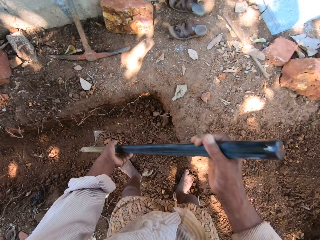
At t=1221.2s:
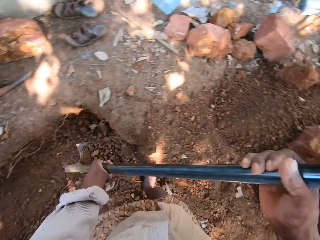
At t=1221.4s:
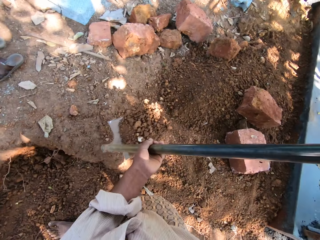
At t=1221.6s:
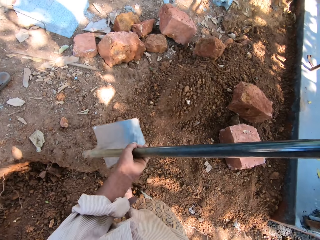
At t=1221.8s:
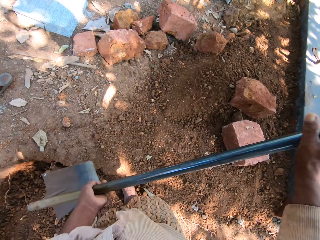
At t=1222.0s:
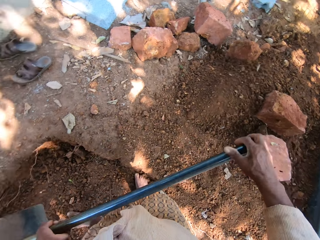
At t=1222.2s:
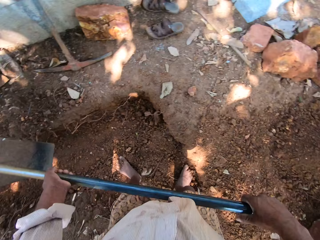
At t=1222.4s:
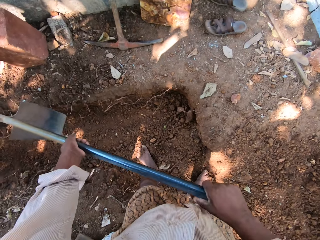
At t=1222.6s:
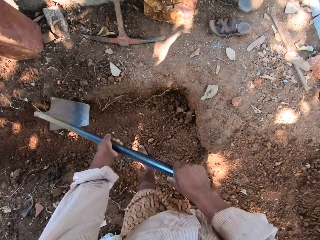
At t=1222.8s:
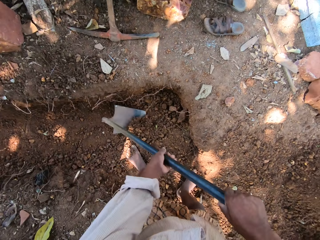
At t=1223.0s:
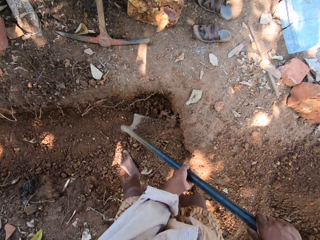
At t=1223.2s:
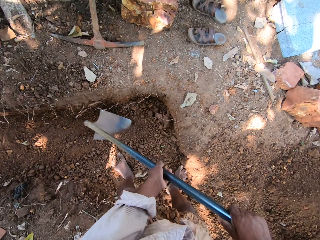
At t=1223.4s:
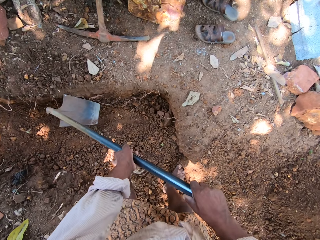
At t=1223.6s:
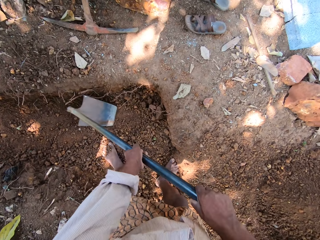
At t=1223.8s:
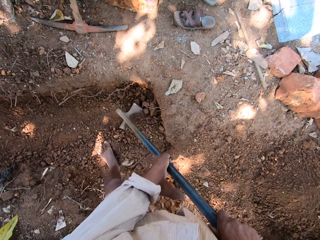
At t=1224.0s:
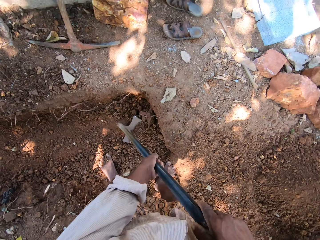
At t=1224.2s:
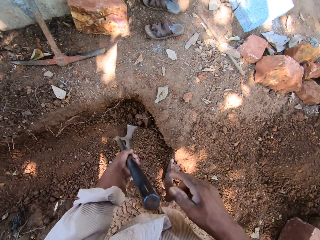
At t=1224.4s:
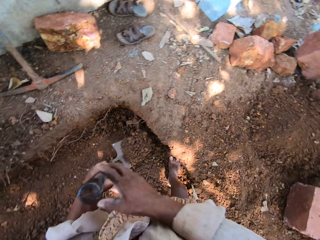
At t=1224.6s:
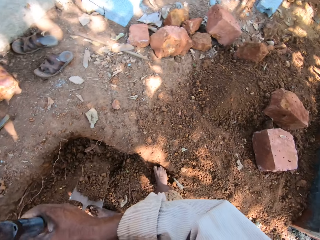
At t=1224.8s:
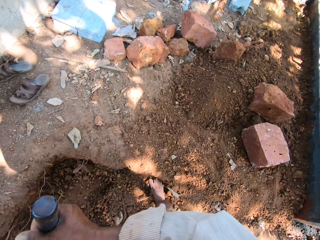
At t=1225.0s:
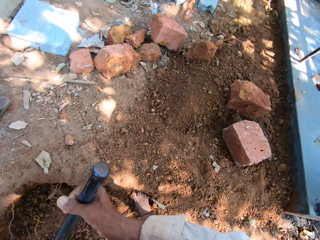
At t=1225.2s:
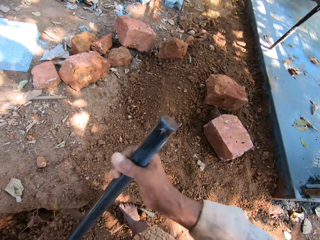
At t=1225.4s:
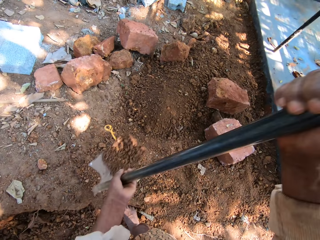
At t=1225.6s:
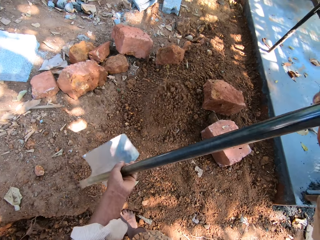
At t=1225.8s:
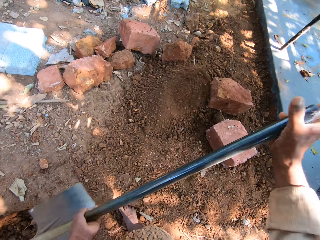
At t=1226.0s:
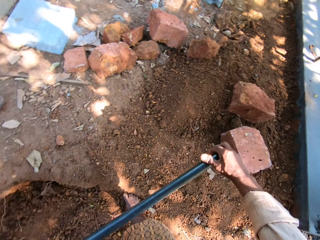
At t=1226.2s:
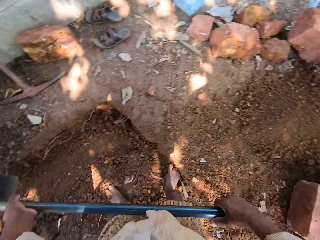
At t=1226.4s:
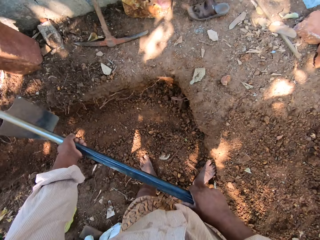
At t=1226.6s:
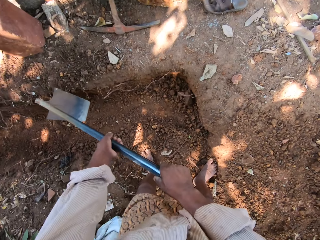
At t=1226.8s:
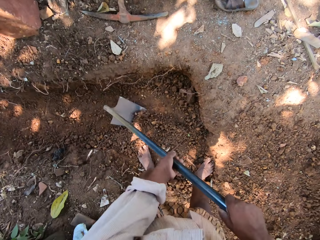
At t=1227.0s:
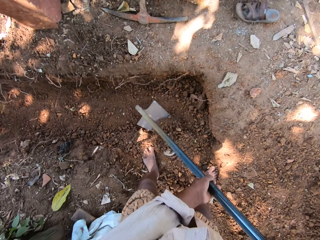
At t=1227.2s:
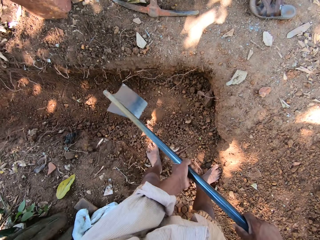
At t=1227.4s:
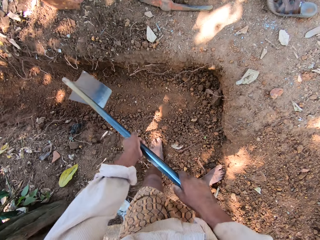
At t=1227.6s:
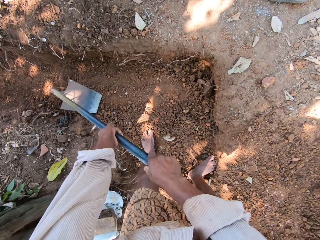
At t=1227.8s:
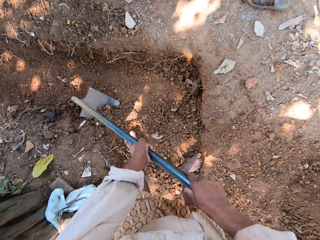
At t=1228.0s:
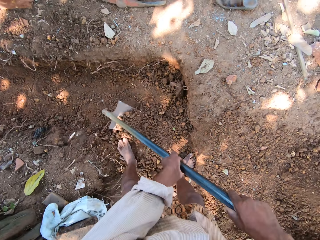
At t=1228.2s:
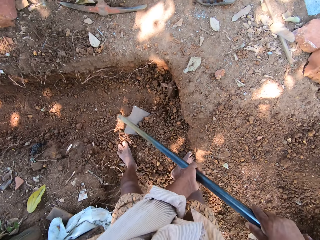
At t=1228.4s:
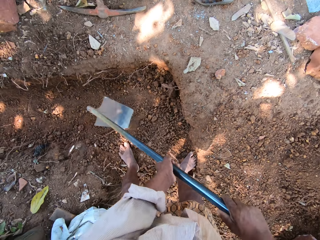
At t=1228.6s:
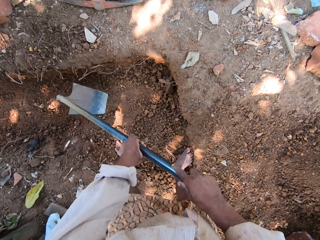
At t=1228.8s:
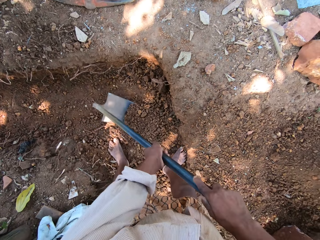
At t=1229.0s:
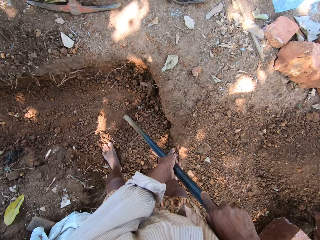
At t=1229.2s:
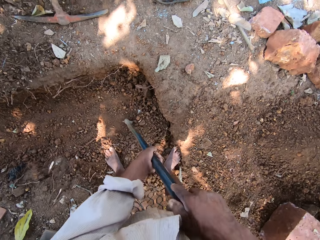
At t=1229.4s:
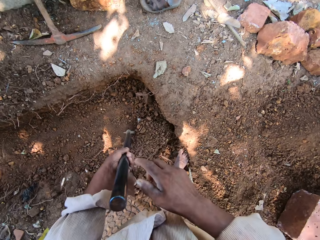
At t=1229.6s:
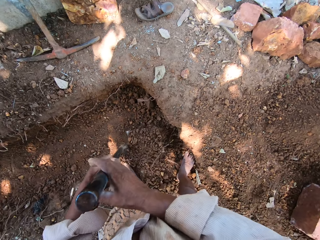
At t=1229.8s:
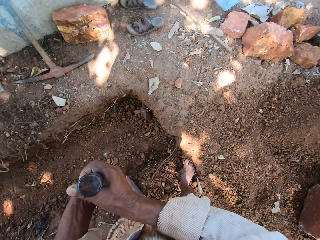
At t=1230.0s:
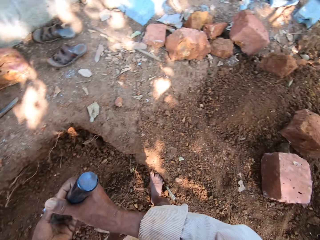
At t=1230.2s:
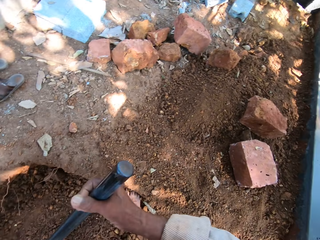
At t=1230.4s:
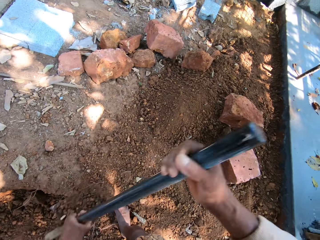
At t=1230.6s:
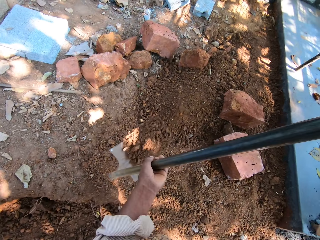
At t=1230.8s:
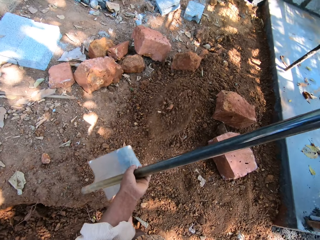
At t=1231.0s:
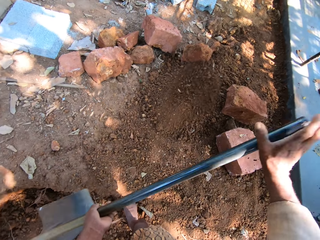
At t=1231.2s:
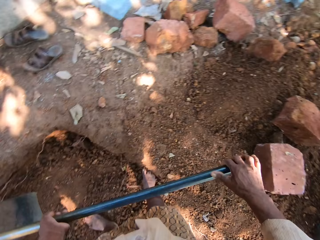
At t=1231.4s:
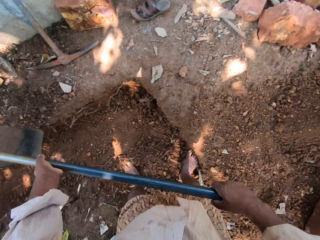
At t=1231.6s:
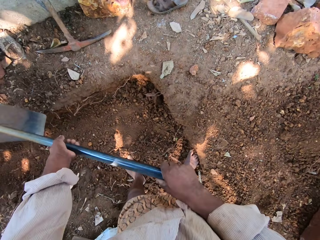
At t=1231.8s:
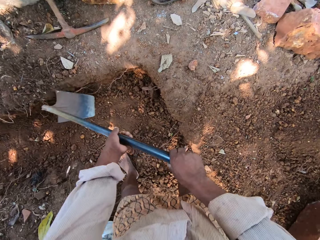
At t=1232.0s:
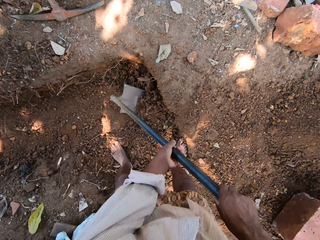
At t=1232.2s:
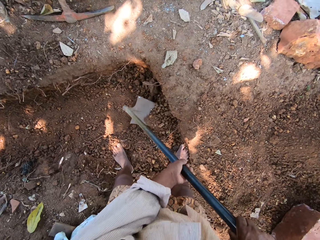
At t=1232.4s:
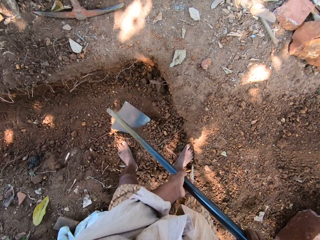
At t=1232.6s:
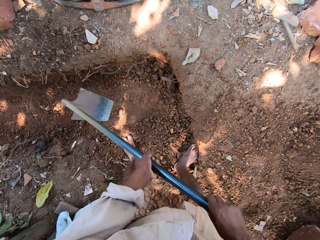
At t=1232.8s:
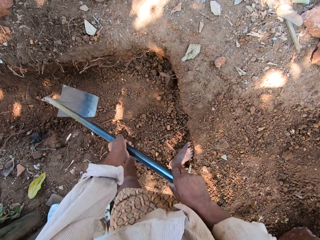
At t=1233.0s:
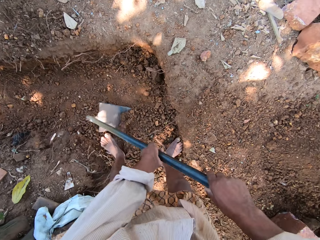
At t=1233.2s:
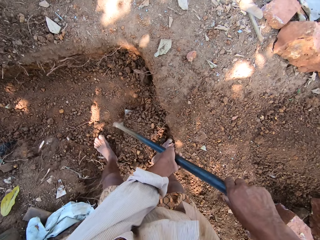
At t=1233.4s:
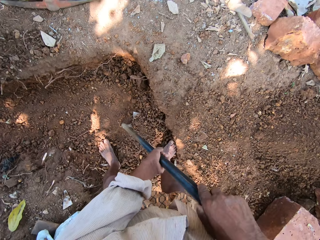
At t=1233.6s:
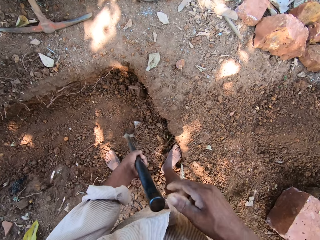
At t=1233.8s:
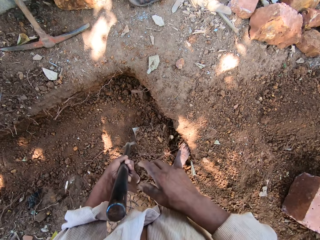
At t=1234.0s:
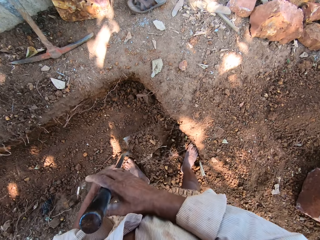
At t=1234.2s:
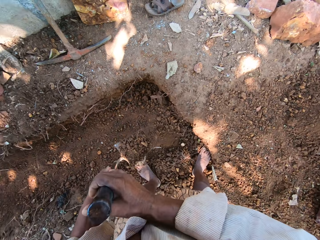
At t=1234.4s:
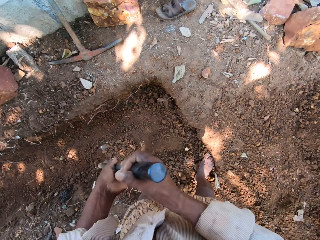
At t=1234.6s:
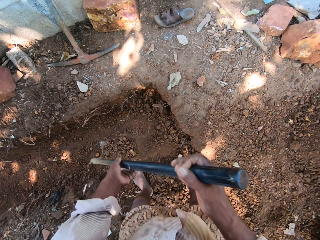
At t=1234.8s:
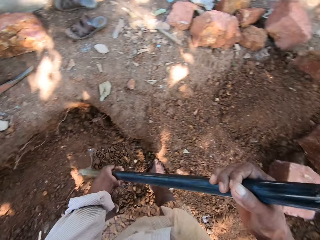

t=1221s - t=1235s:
The camera wearer pours the sand in the hoe on the ground. They dig sand with the hoe in both hands. They pour the sand in the hoe on the ground. They dig sand with the hoe in both hands. They pour the sand in the hoe on the ground. They dig sand with the hoe in both hands.

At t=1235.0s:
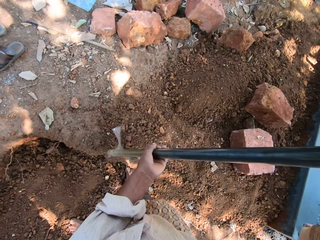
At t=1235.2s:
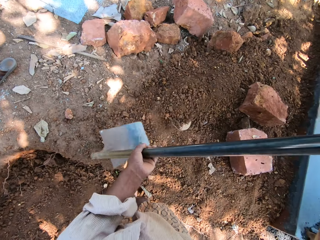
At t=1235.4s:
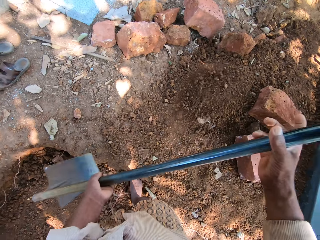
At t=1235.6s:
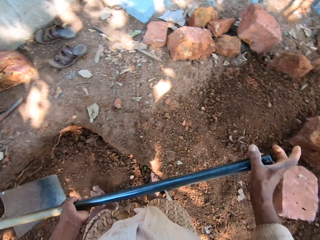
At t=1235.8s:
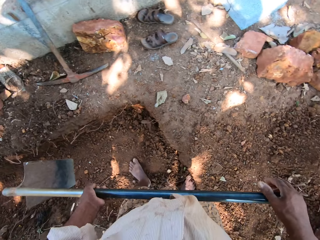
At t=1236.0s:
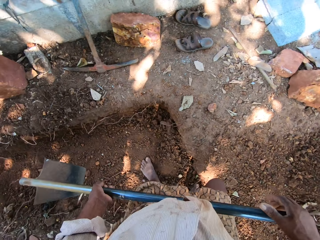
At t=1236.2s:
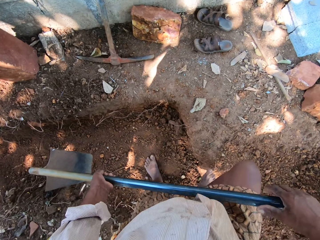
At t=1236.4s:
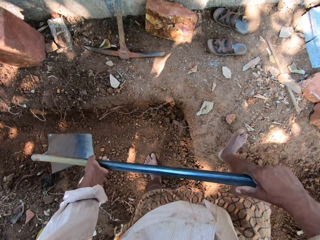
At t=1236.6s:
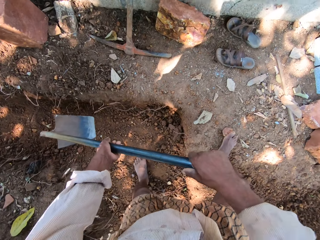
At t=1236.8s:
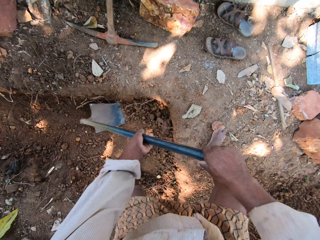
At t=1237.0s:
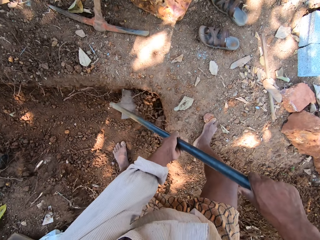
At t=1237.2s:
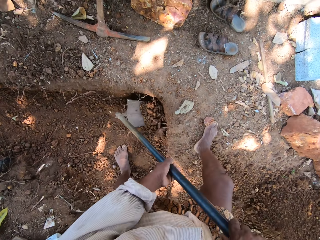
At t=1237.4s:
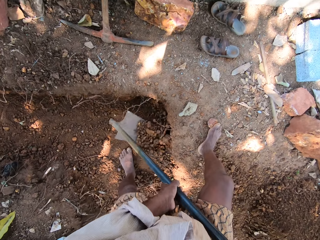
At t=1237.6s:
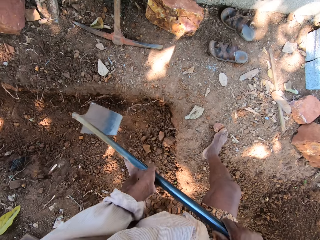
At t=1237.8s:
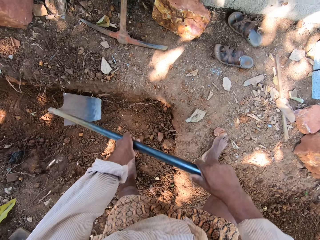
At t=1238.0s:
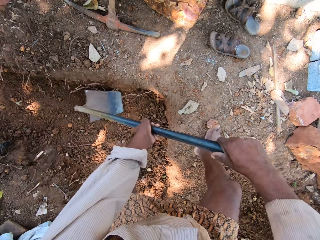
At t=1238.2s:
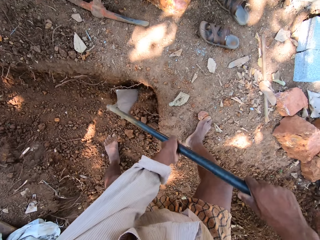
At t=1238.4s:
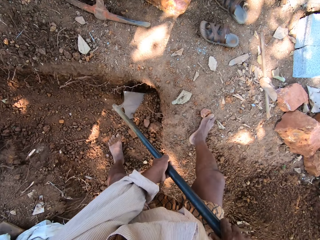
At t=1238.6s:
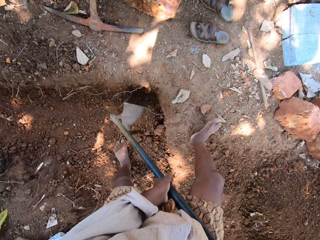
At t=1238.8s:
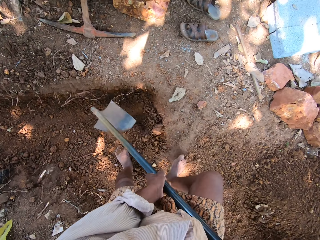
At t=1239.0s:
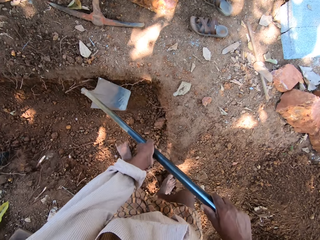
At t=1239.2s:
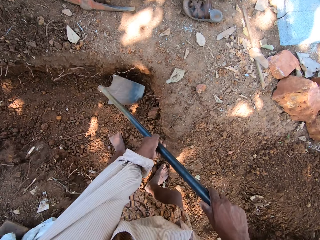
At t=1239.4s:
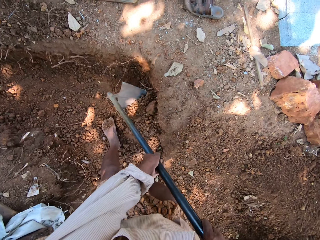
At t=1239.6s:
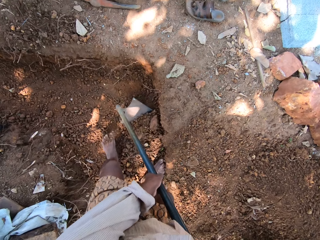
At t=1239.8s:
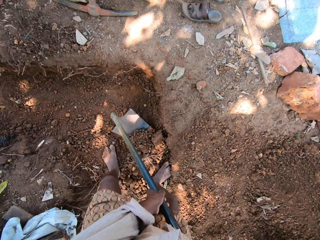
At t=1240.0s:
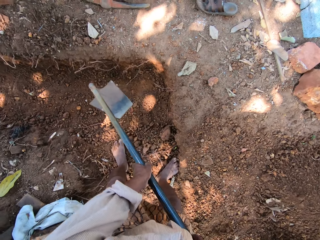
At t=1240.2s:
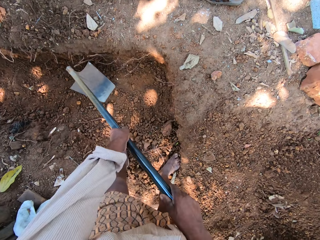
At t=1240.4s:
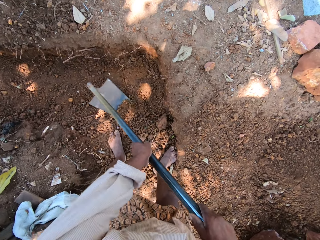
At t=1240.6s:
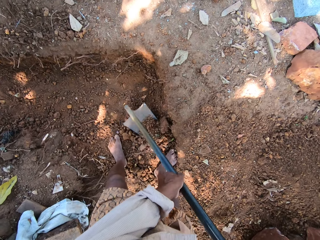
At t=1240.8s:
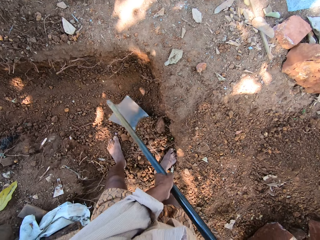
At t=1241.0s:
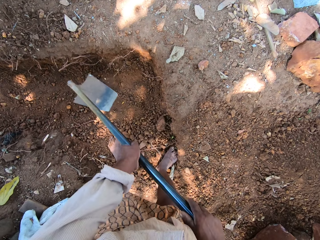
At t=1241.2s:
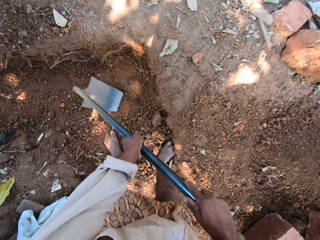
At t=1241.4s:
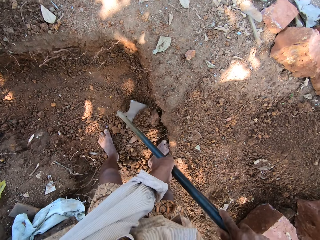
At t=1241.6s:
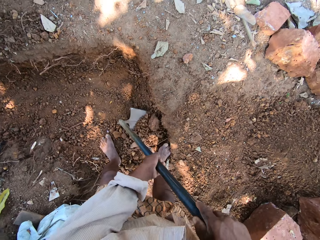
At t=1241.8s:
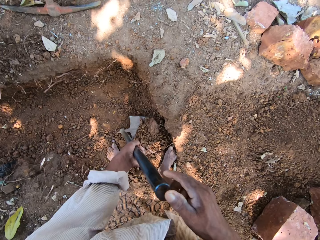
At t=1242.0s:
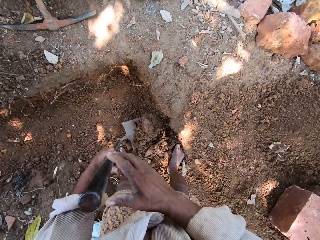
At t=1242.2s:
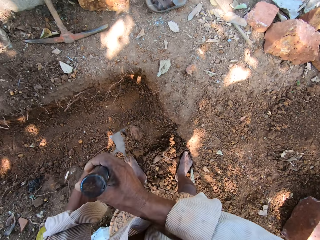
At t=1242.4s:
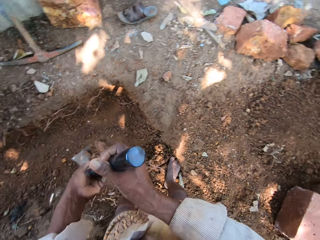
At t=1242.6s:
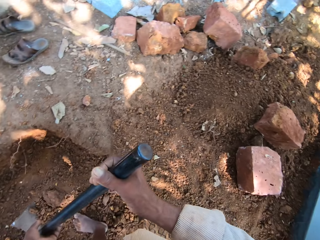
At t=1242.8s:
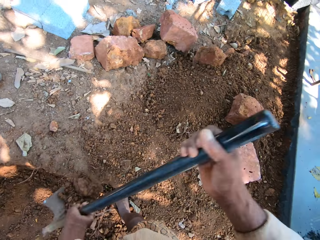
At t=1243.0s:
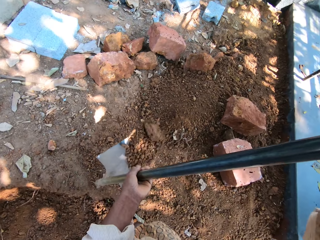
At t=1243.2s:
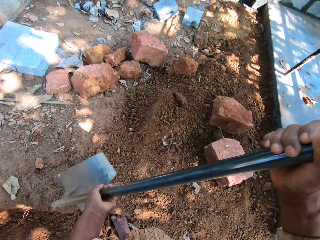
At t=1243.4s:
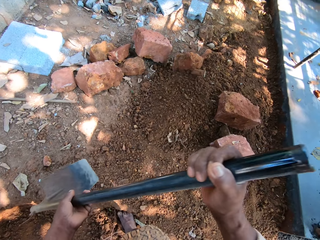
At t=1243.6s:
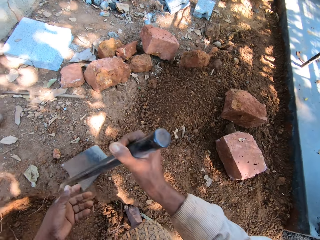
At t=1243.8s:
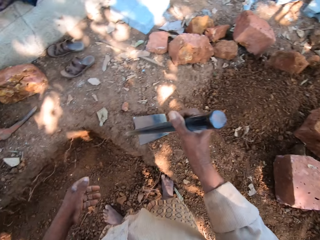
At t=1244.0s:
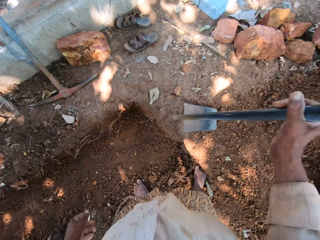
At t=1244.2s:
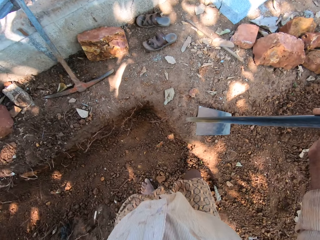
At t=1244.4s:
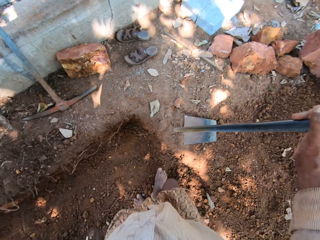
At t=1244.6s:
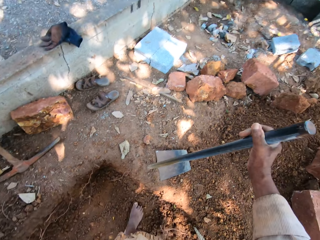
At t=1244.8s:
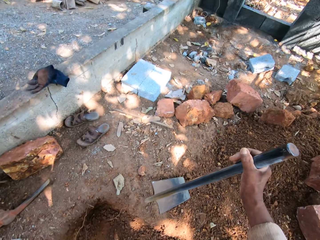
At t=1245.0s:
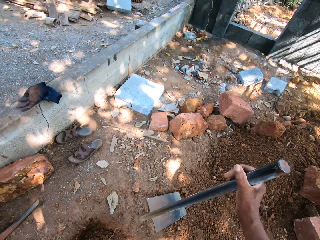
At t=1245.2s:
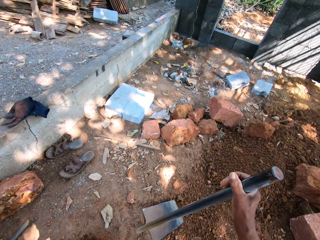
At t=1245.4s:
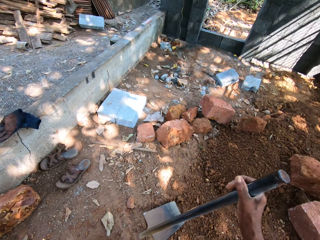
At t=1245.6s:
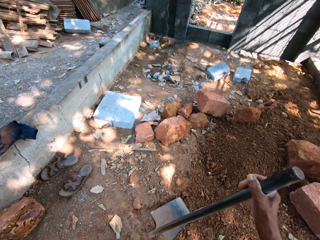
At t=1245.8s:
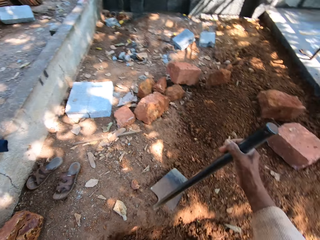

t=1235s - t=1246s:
The camera wearer pours the sand in the hoe on the ground. He digs sand with the hoe in both hands. He pours the sand in the hoe on the ground. He places the hoe in his right hand on the ground. He holds the hoe.
